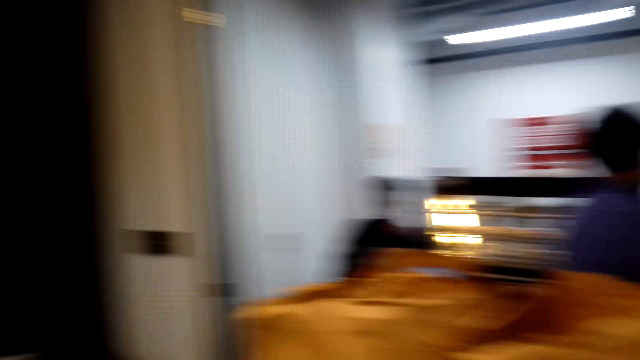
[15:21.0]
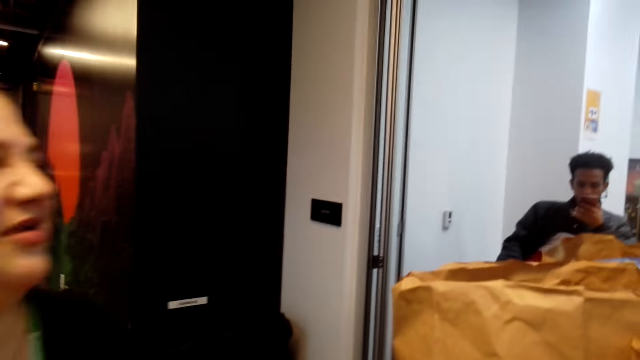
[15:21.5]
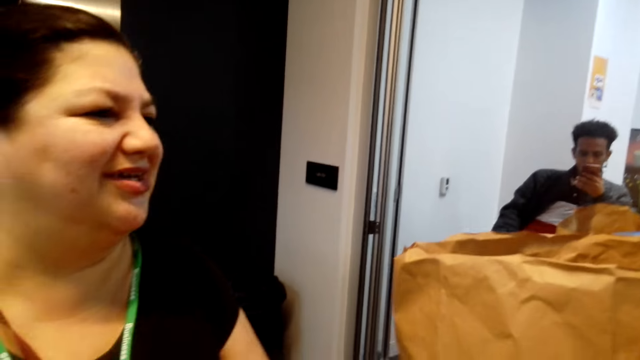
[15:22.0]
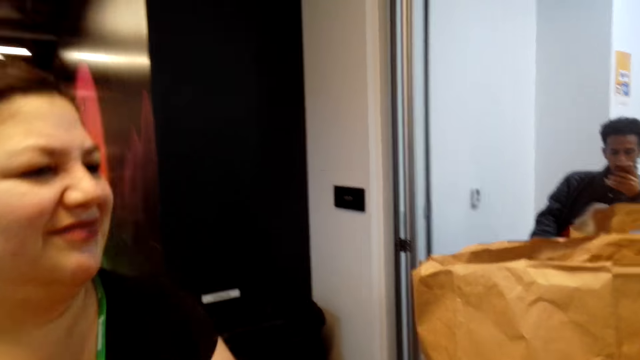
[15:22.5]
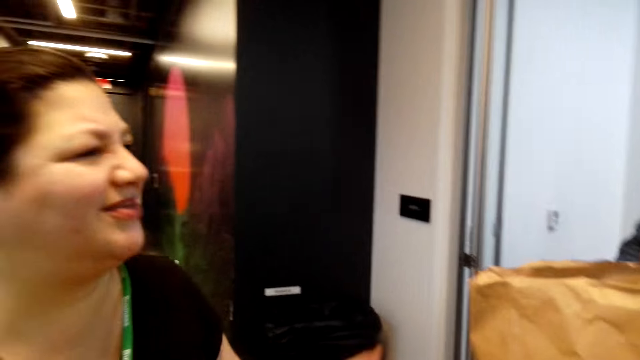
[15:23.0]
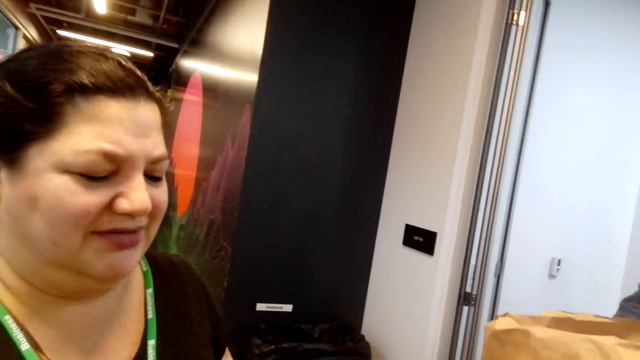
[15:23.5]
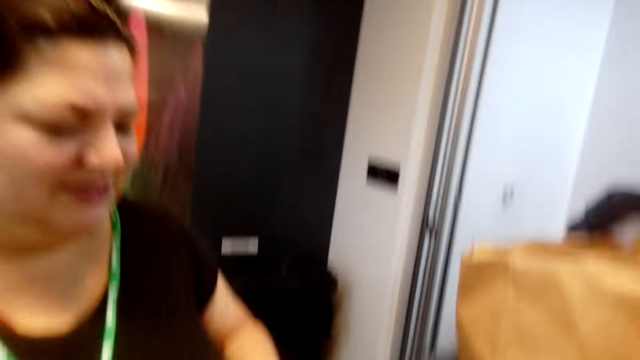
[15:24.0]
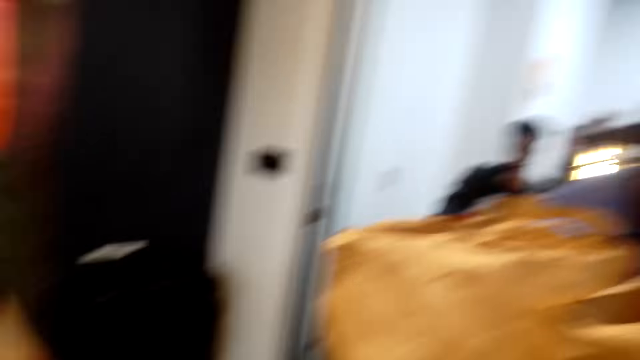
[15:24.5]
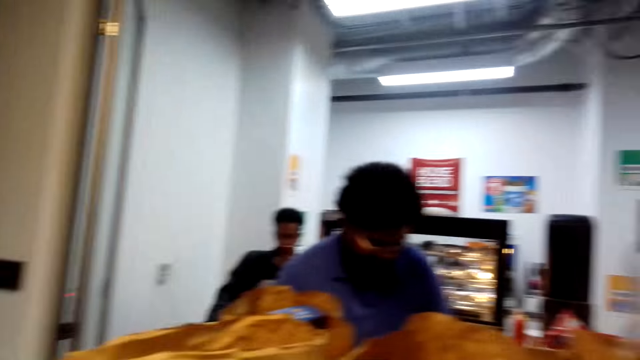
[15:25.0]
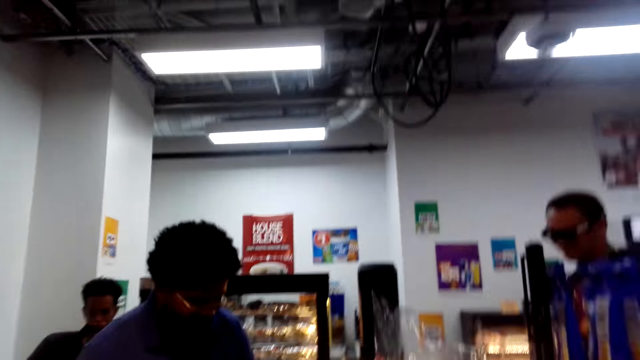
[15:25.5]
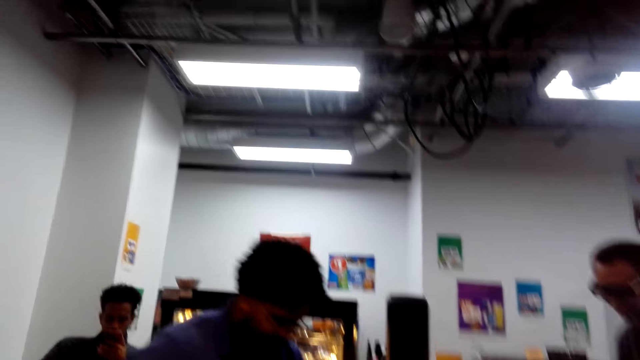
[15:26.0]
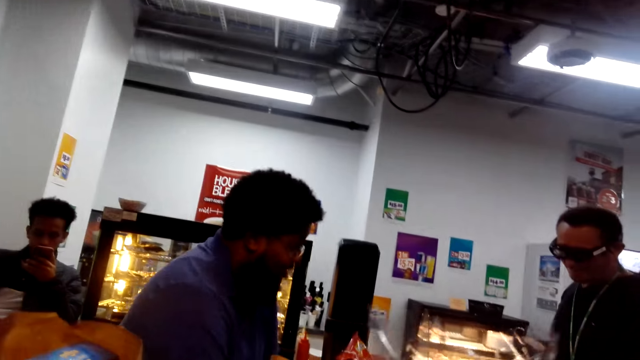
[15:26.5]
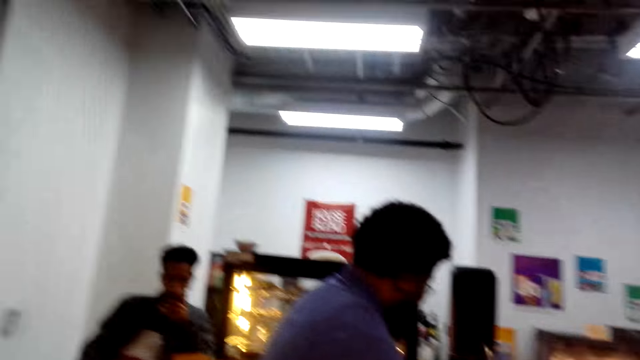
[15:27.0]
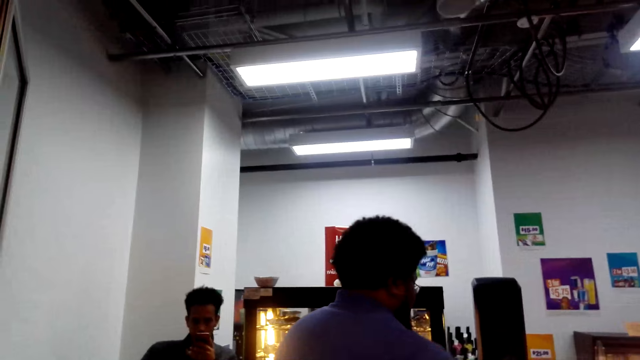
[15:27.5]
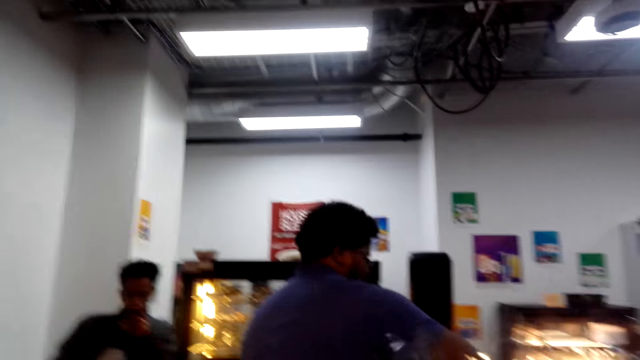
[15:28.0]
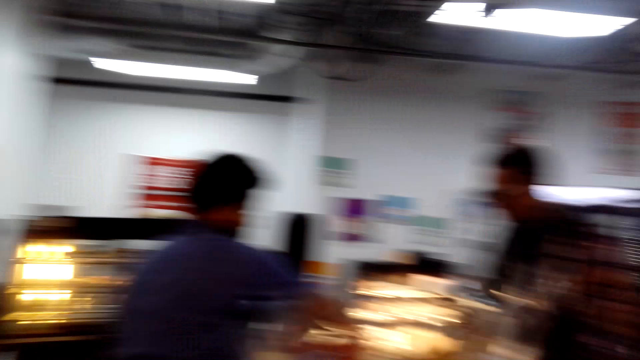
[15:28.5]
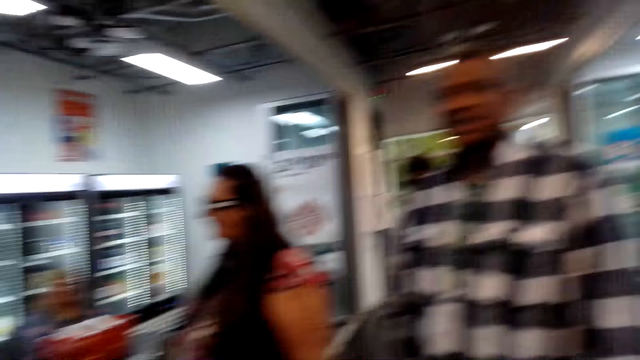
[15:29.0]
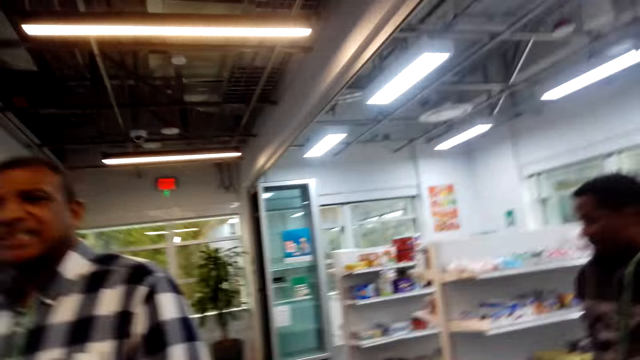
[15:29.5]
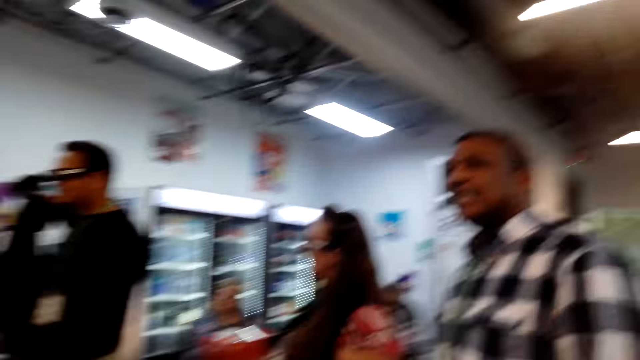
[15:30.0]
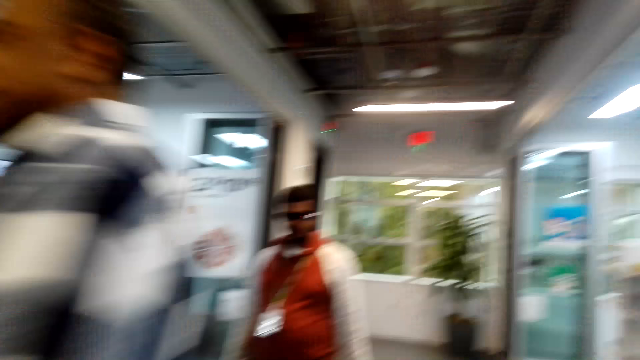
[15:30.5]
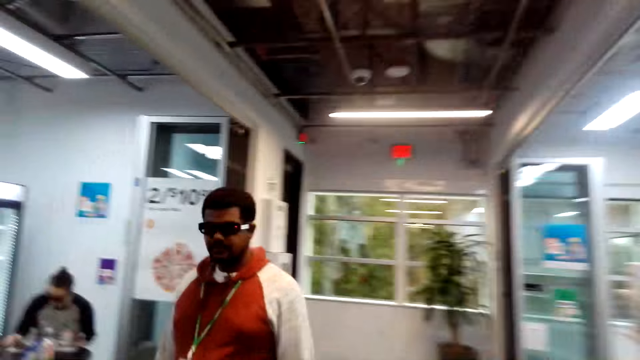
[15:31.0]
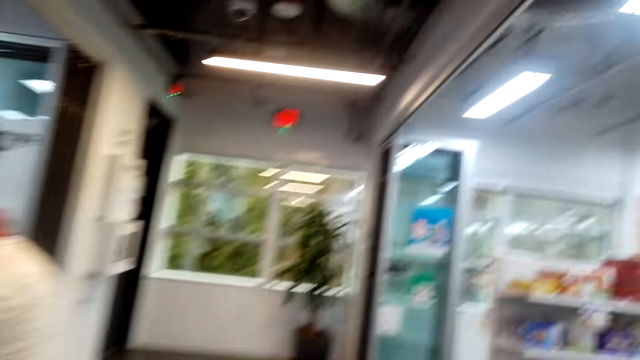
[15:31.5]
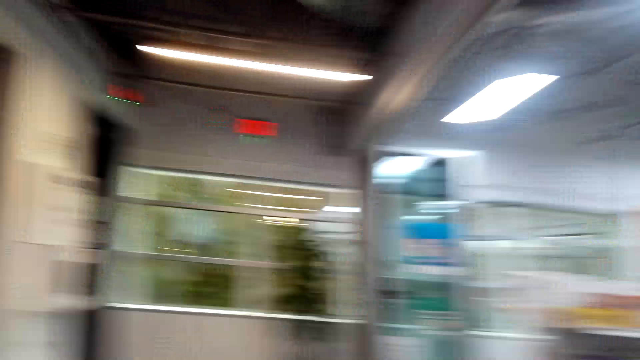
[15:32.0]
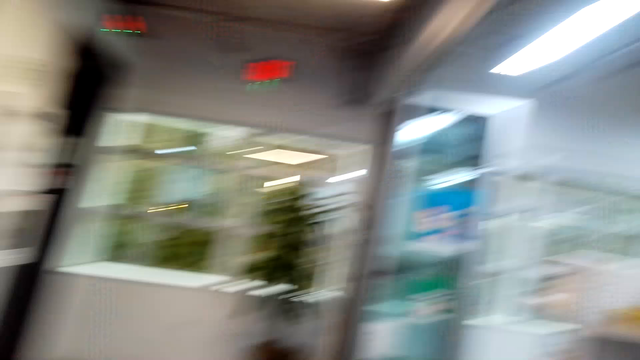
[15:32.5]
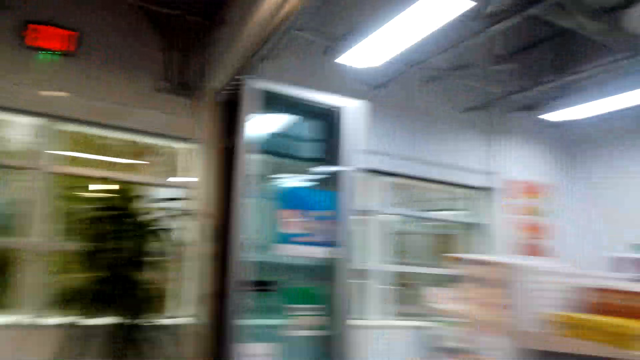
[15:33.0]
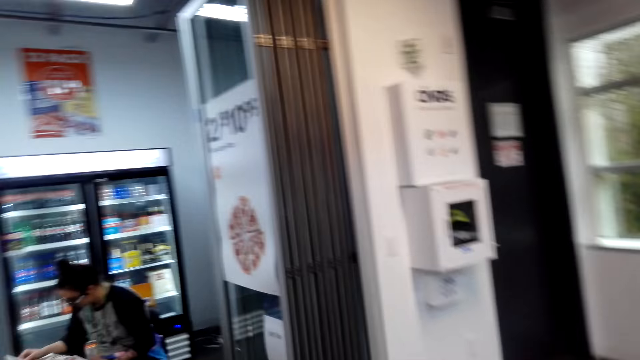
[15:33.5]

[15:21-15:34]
The camera wearer converses with a woman. The woman moves her hands and converses with a man. The camera wearer looks around. They walk in the supermarket.

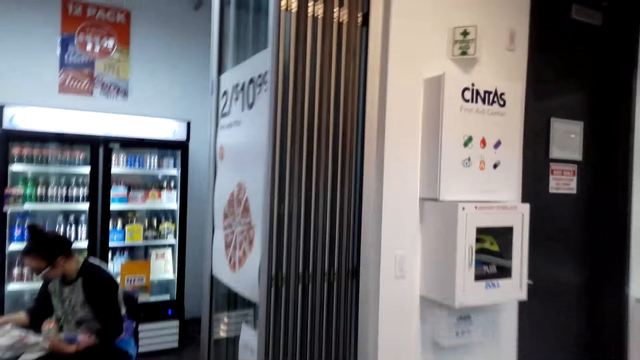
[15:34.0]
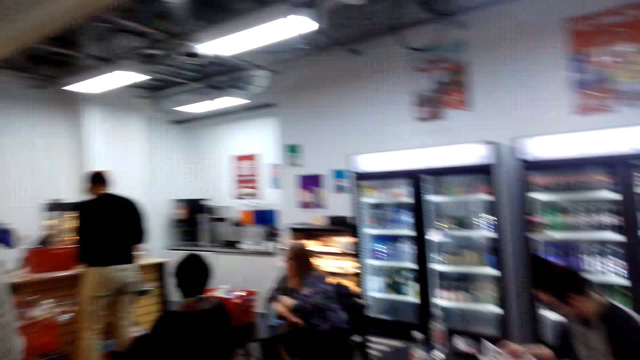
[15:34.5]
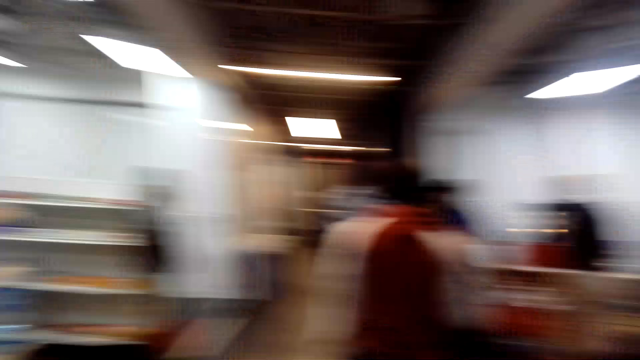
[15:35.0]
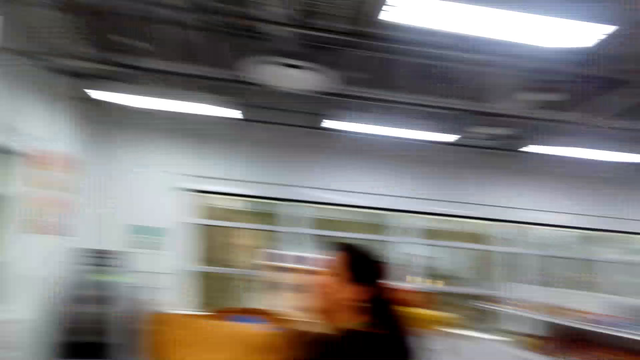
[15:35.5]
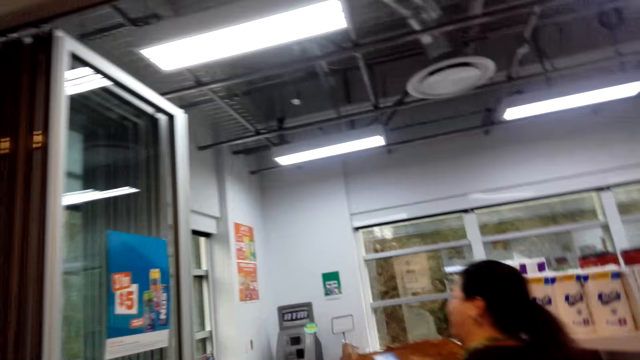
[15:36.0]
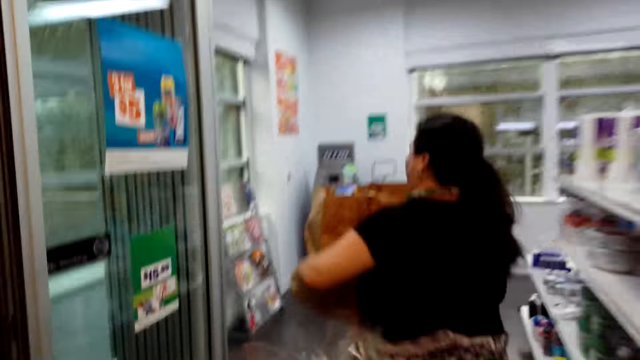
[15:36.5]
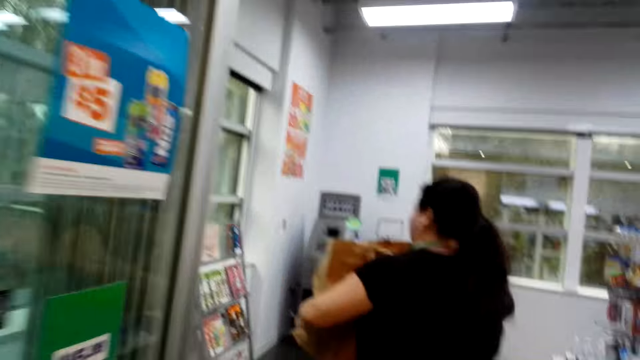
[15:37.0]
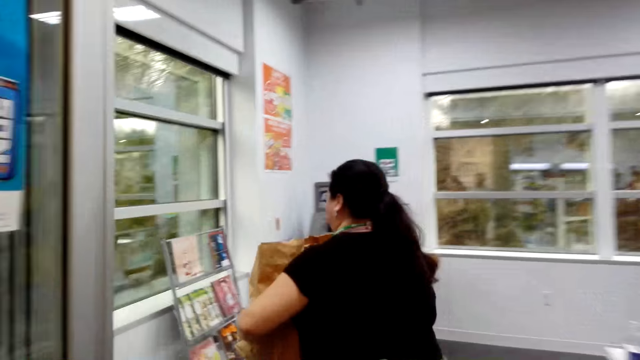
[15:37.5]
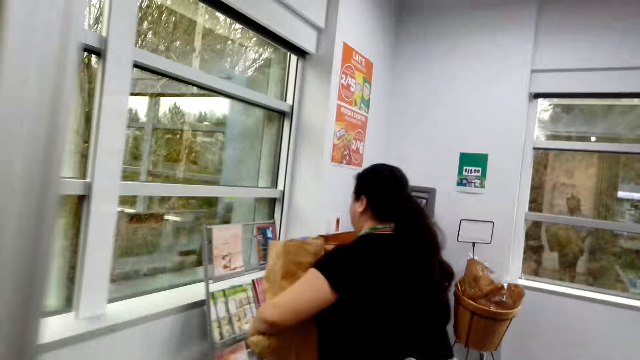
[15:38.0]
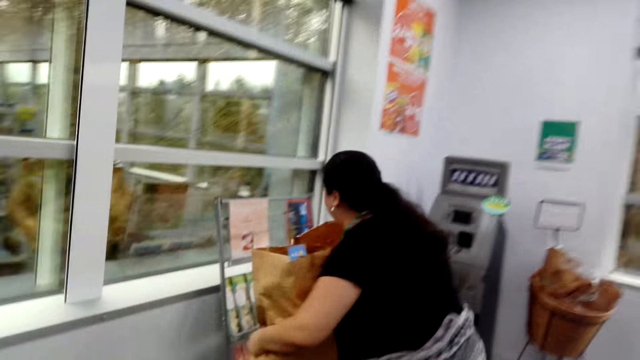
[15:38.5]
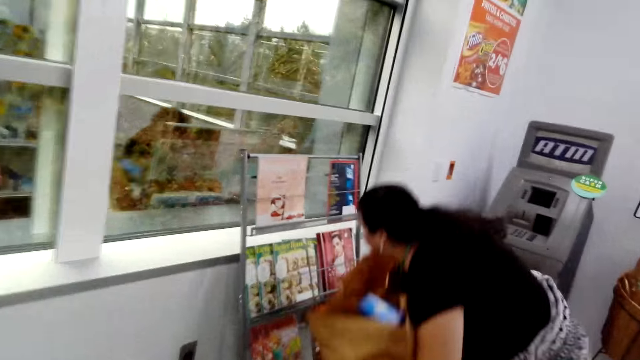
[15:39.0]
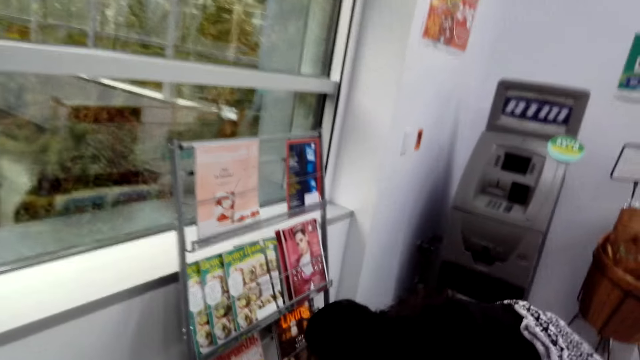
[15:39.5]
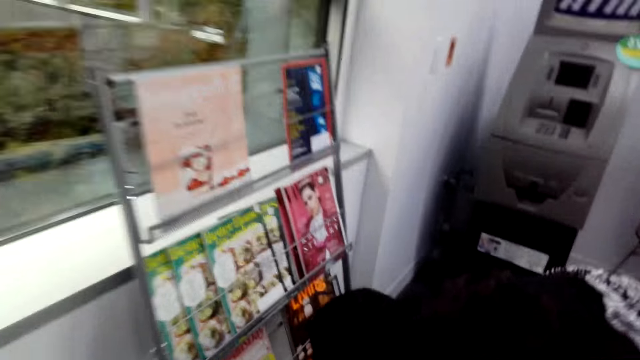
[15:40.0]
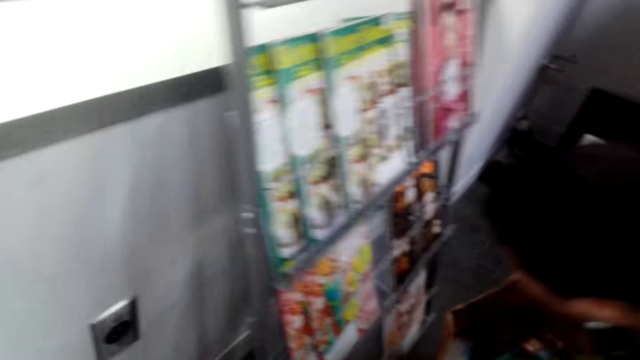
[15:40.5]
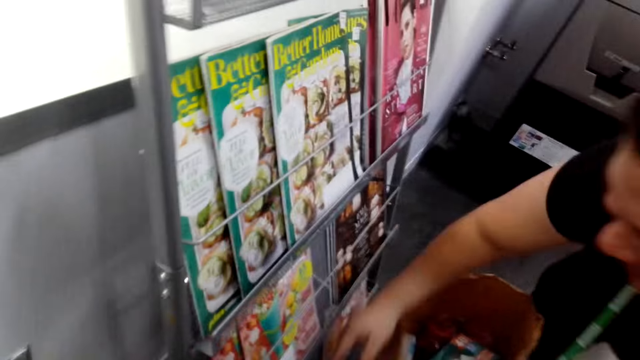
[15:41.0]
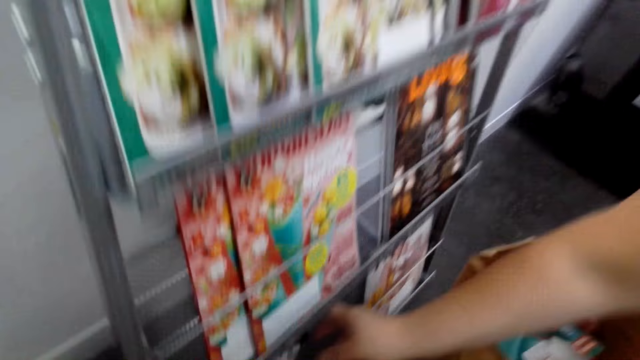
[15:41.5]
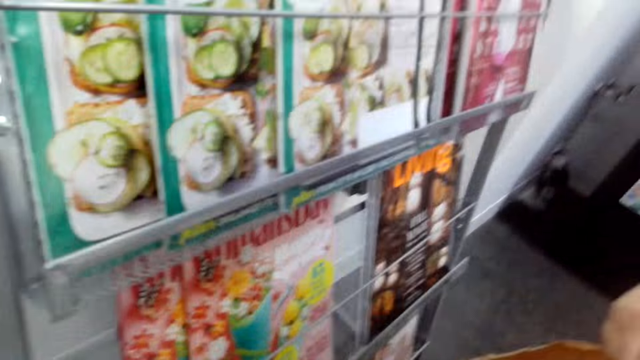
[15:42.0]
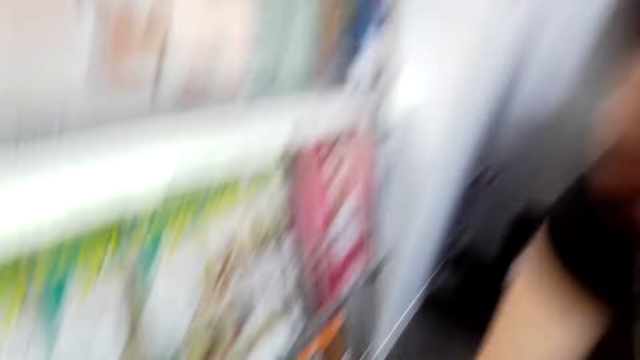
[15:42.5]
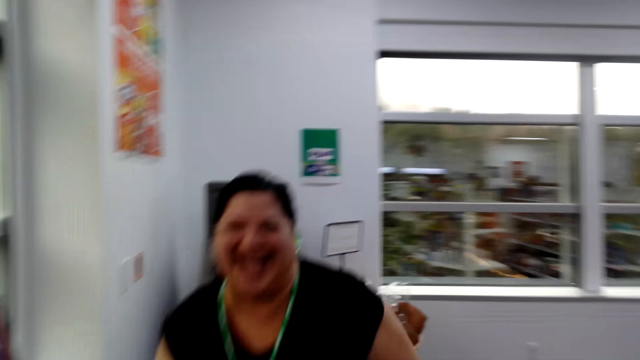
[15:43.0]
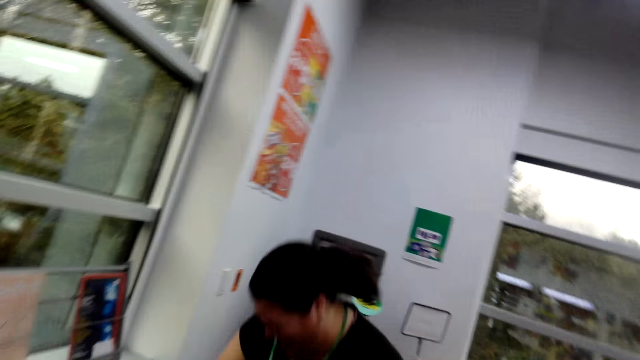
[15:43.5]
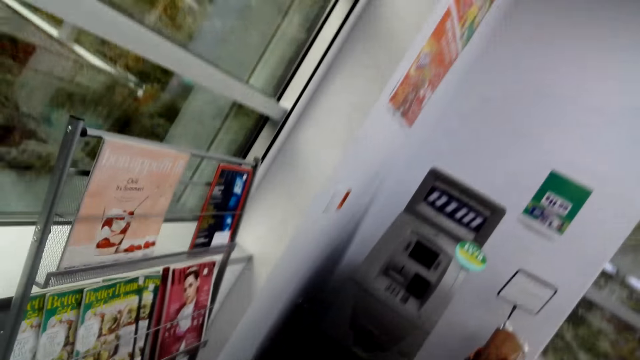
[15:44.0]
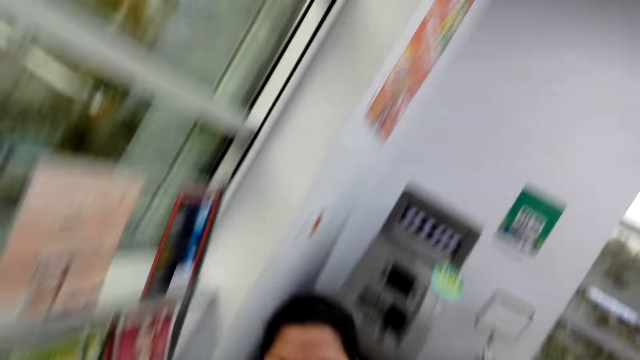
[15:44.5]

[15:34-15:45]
The camera wearer looks around and walks around. A woman puts the brown bag down. The camera wearer walks around. The woman takes the novel from the shelf. The camera wearer looks at the magazine and converses with the woman.
